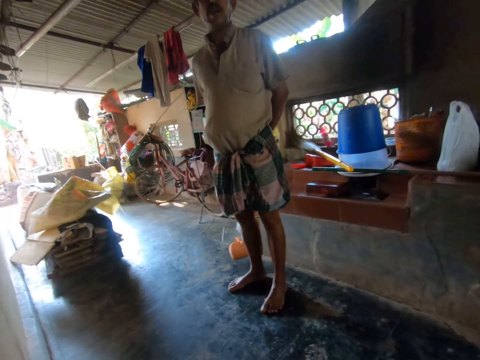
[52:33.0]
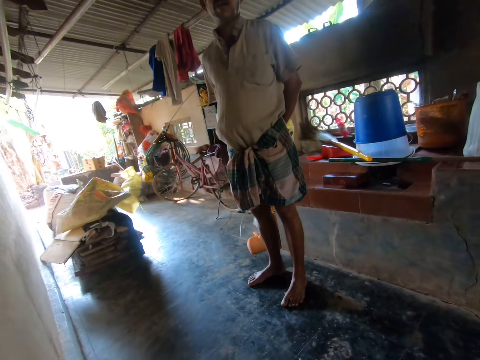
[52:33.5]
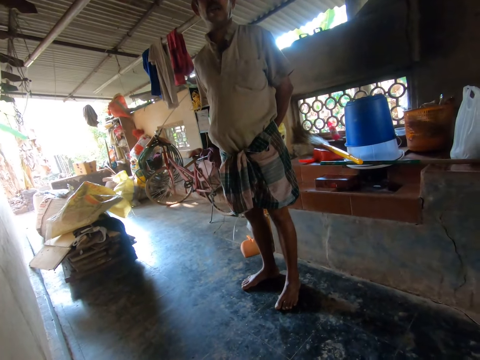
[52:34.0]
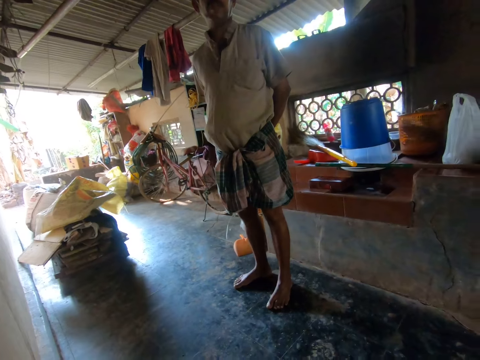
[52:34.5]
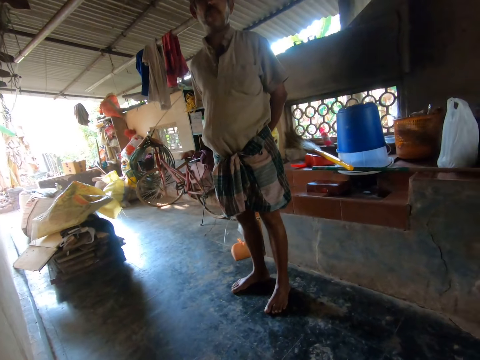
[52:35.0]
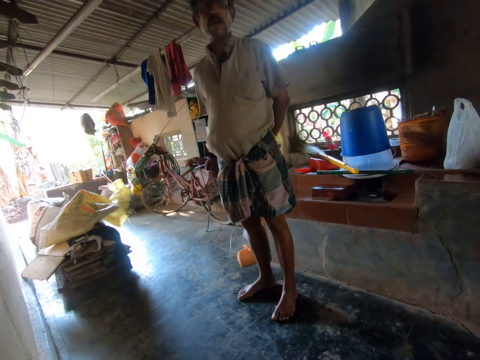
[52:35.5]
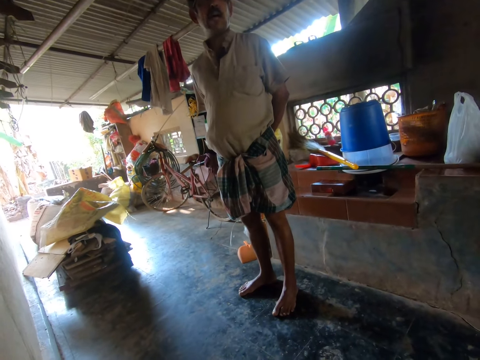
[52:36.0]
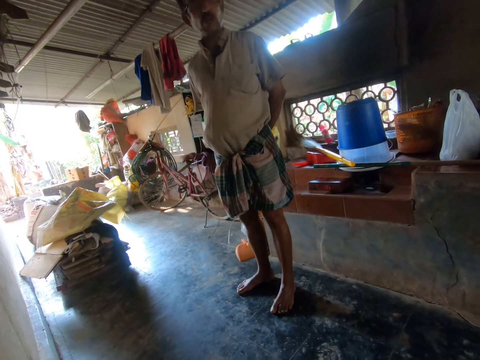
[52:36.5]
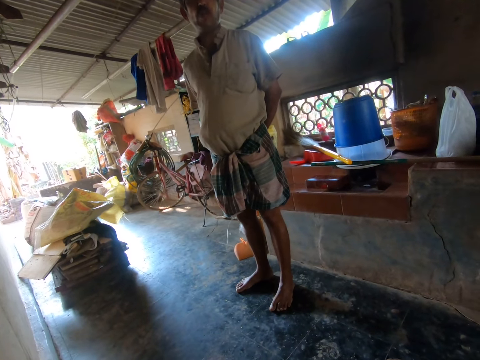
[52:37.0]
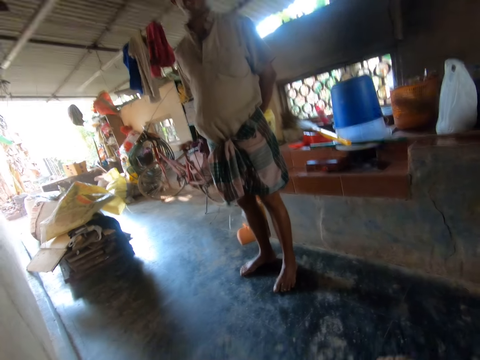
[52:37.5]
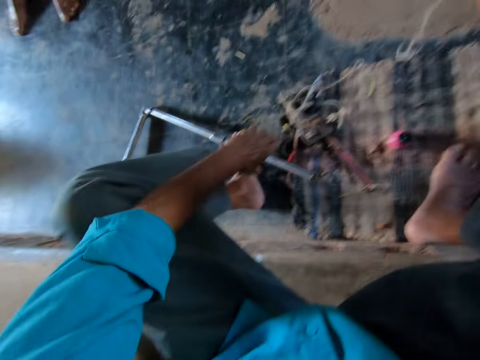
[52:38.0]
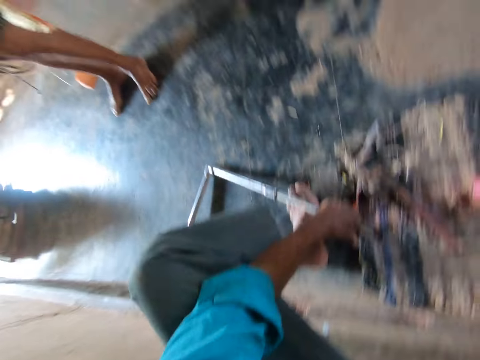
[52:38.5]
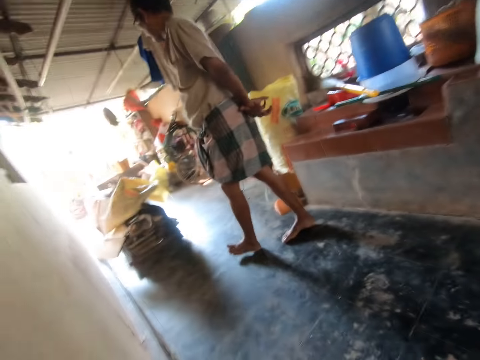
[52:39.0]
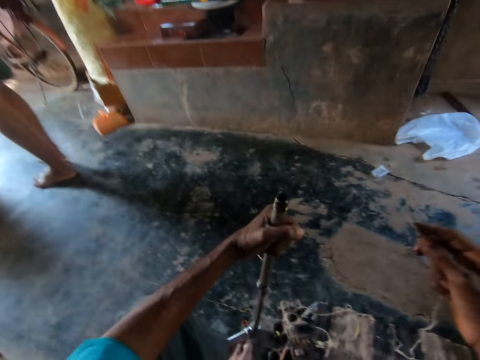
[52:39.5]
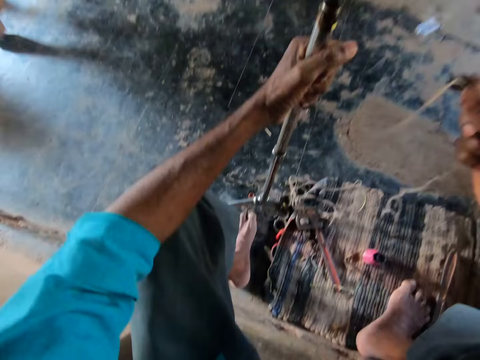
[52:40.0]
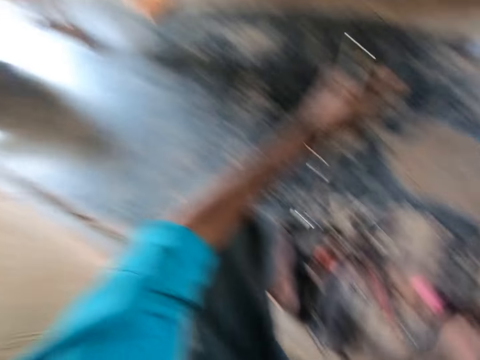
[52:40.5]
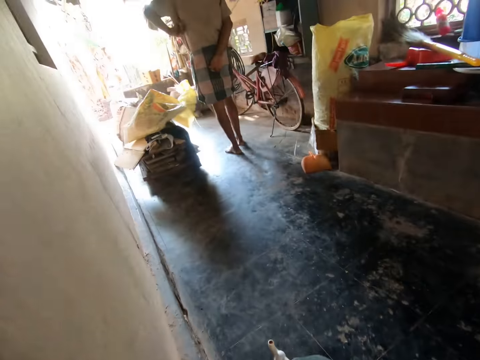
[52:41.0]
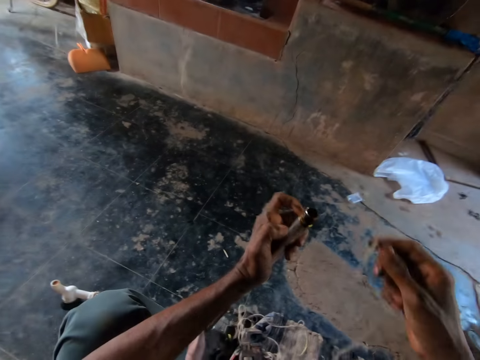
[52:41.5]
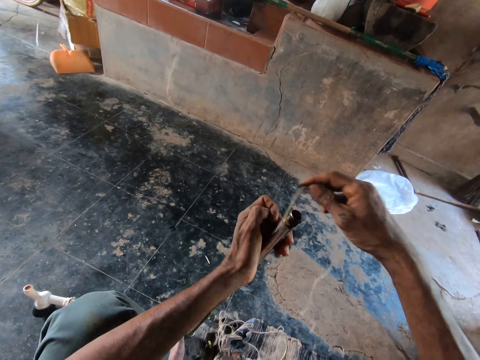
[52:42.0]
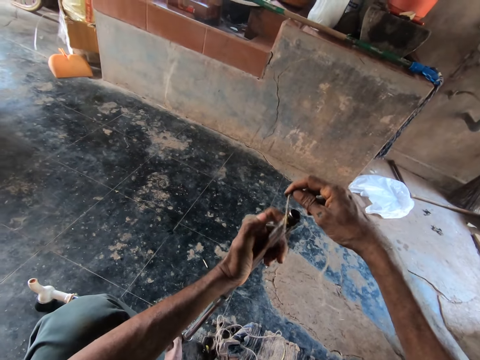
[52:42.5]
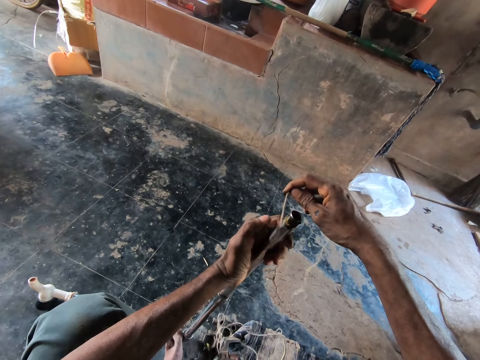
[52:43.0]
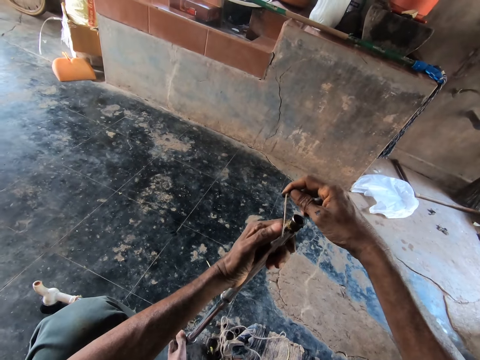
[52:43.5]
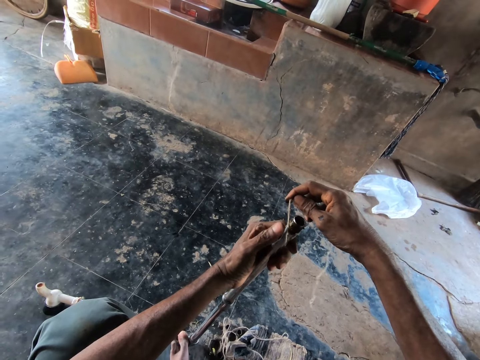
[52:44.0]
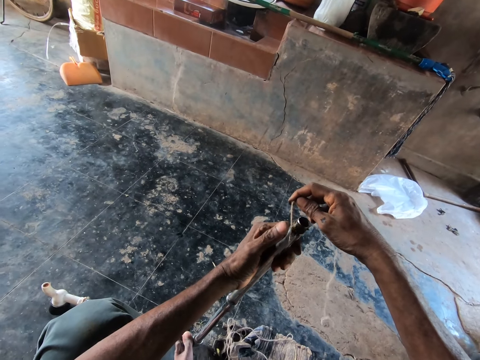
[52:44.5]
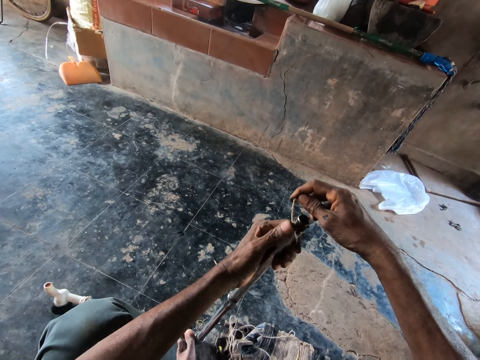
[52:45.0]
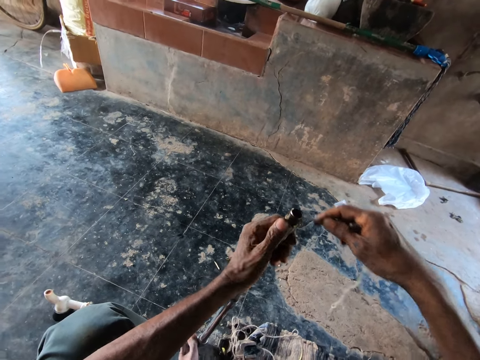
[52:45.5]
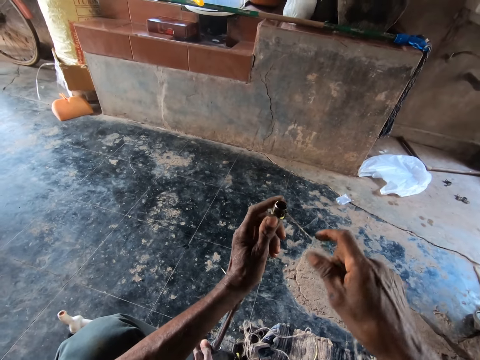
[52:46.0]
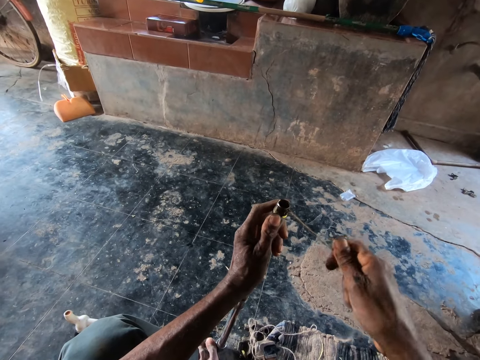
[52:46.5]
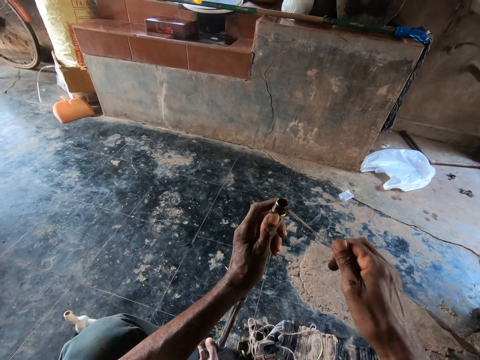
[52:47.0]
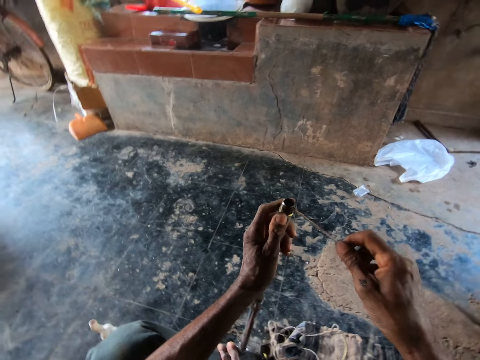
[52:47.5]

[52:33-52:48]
The camera wearer reaches for the pipe on the floor with his left hand. He looks around. He talks with a man. He holds the thread. He holds the pipe. He talks with the man. He looks around. He presses the thread with his left hand. He lays the thread round the pipe tip with his right hand.

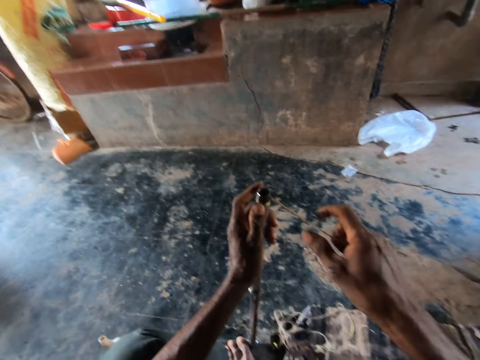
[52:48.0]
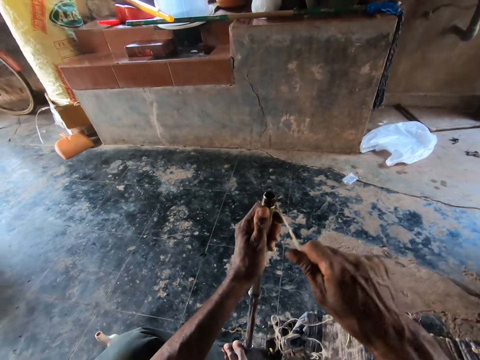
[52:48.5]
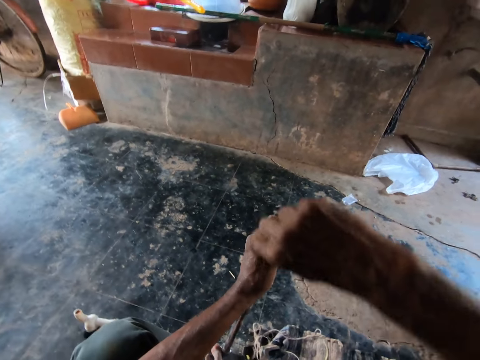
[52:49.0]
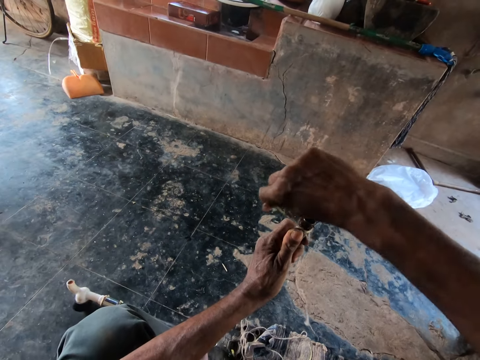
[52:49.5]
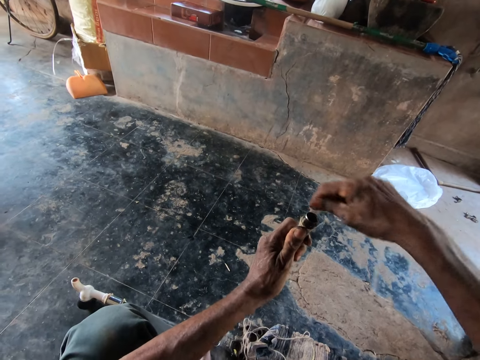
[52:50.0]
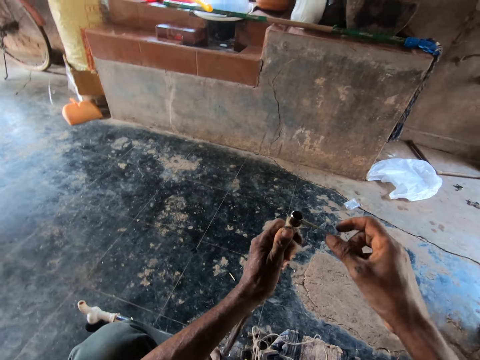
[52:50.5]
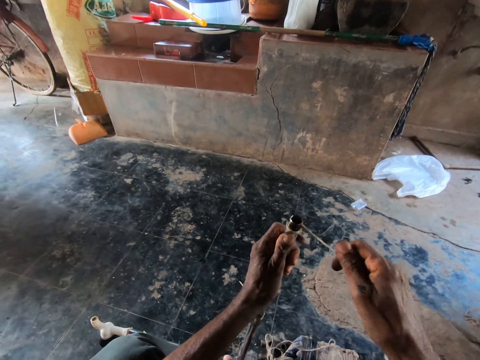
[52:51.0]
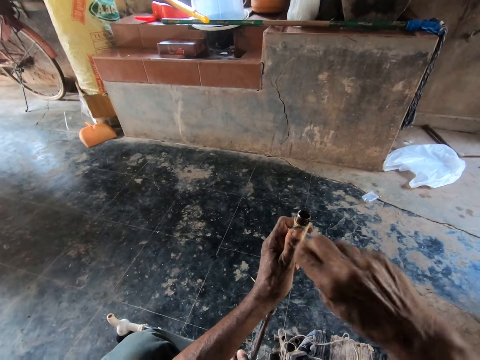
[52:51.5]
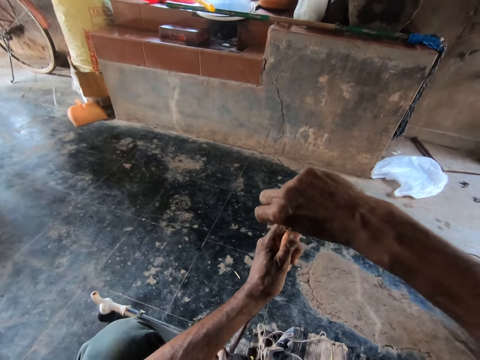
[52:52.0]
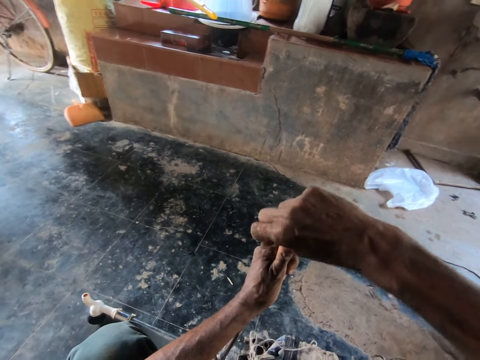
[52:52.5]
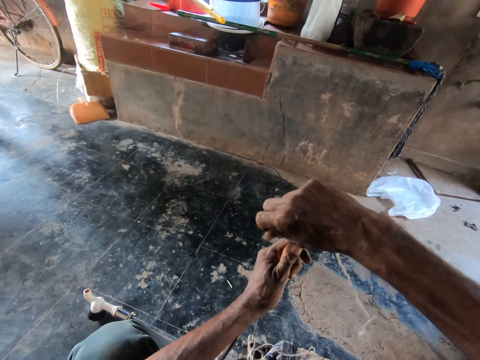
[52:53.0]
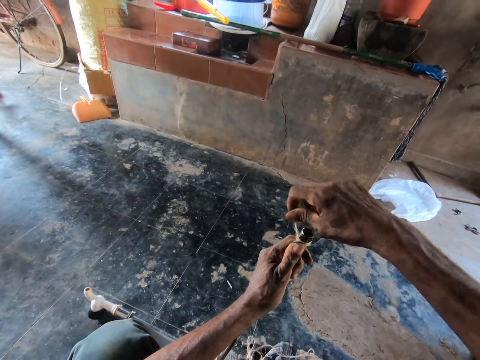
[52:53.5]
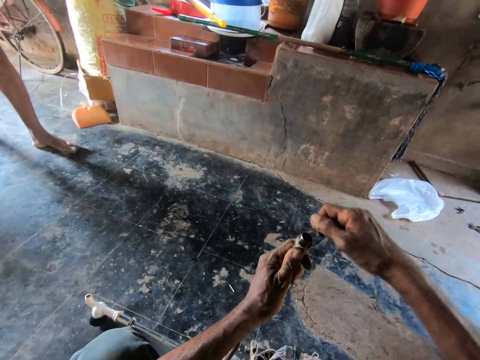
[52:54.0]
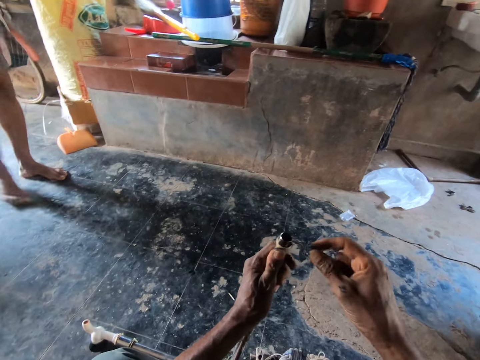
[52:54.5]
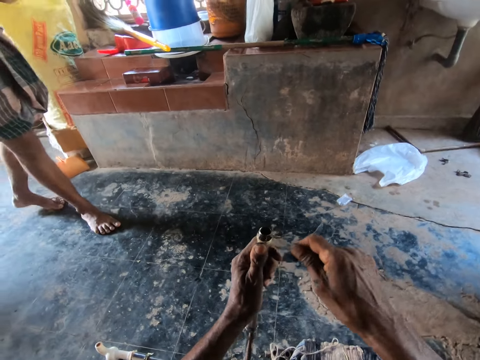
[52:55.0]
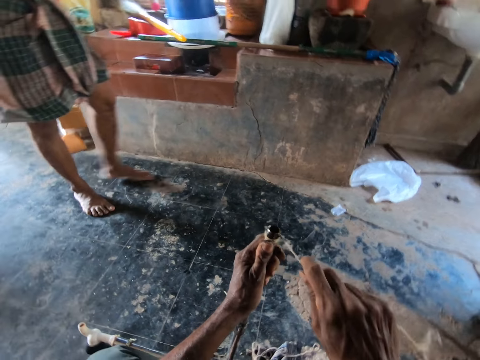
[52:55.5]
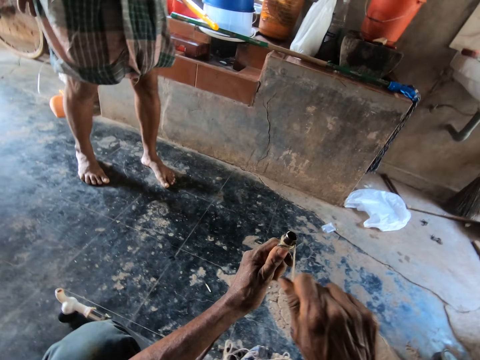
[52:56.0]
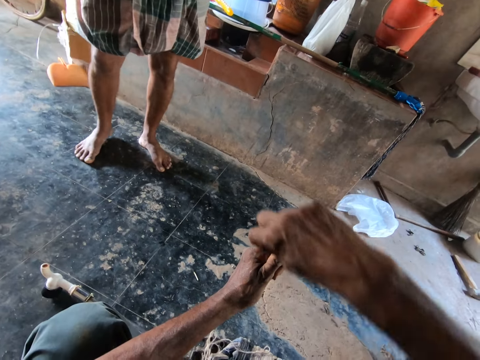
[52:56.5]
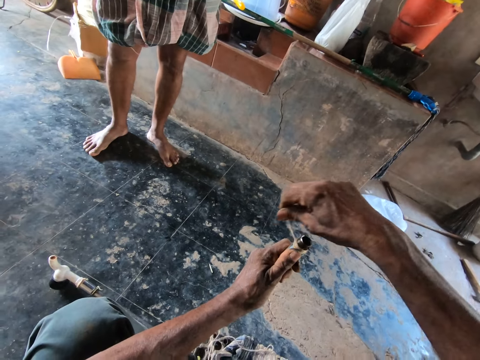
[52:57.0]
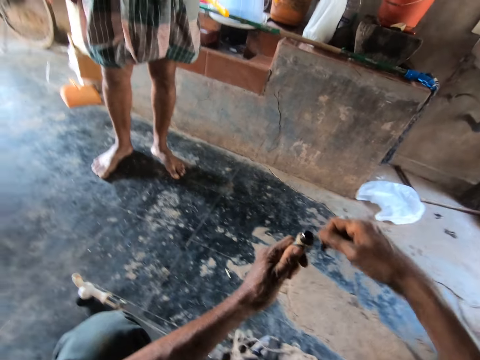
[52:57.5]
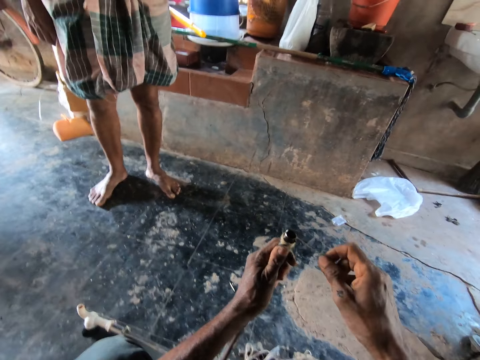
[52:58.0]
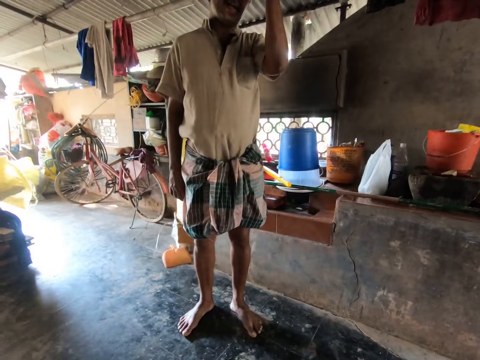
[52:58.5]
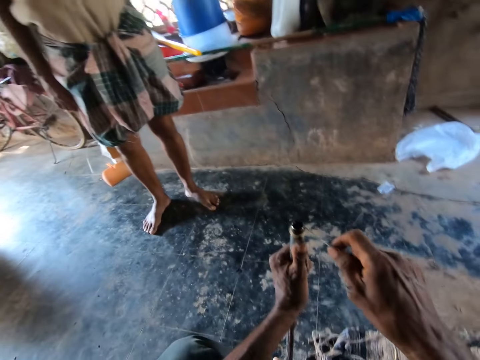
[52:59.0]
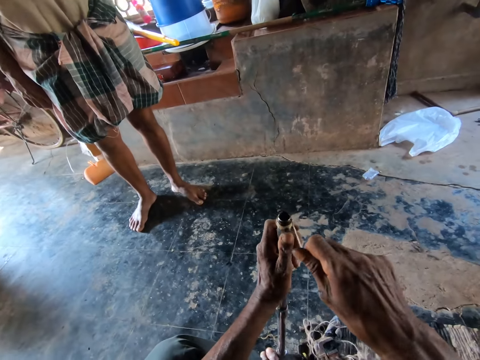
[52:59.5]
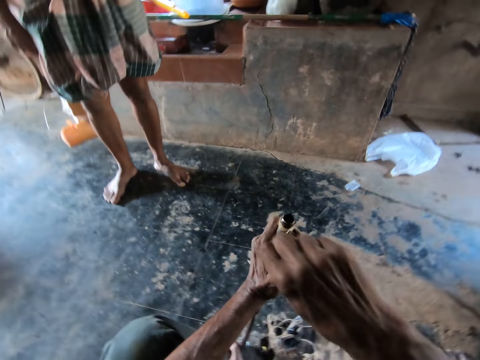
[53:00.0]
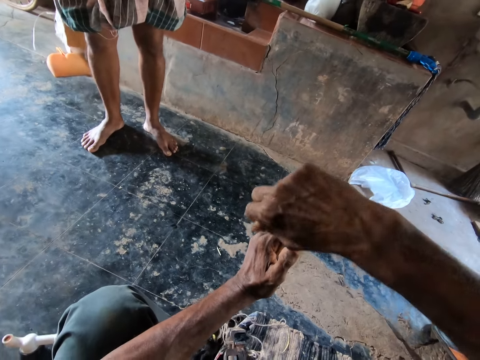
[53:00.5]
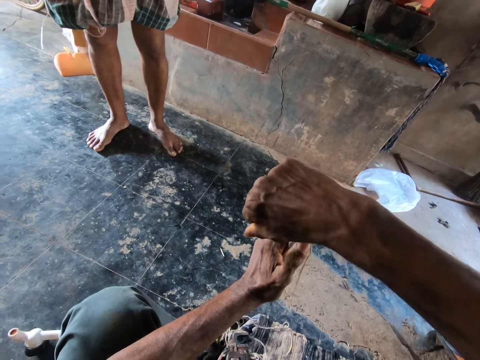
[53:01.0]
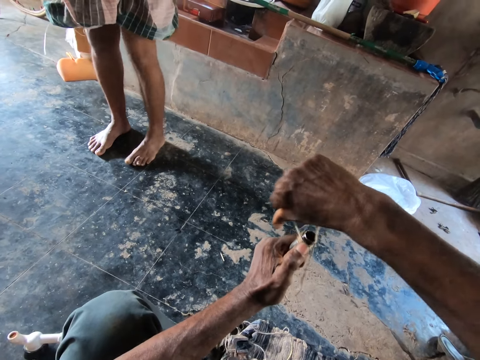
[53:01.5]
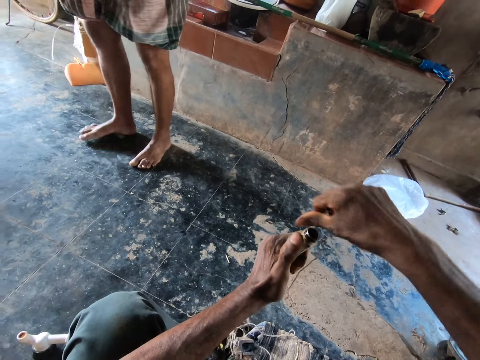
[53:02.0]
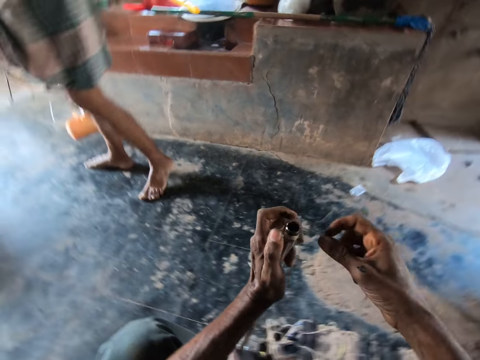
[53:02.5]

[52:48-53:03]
The camera wearer talks with a man. They attach the thread on the pipe. They talk with the man. They attach the thread on the pipe. They talk with the man. The man walks on the veranda. The camera wearer looks around. They attach the thread on the pipe.
